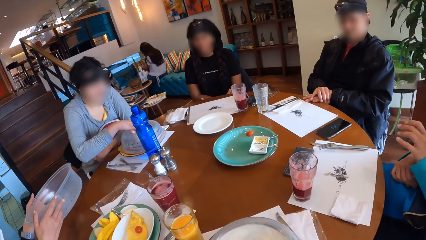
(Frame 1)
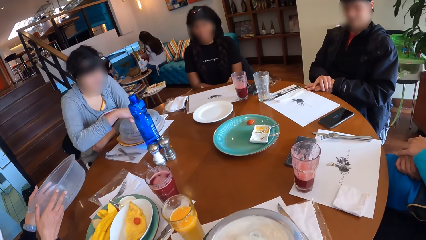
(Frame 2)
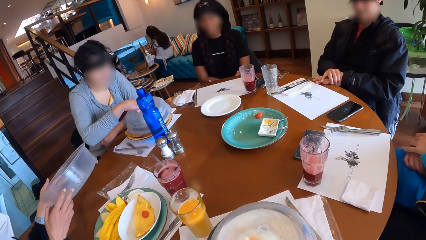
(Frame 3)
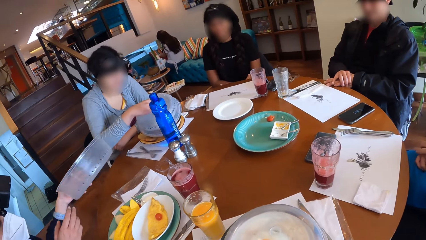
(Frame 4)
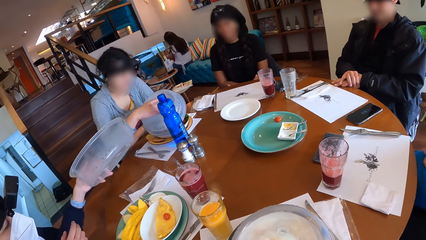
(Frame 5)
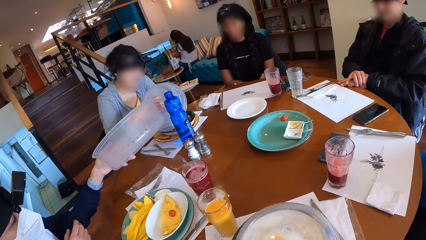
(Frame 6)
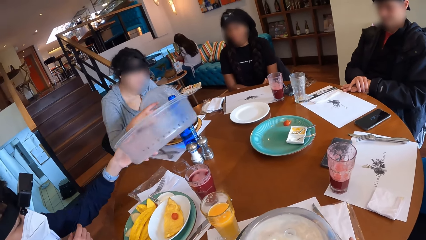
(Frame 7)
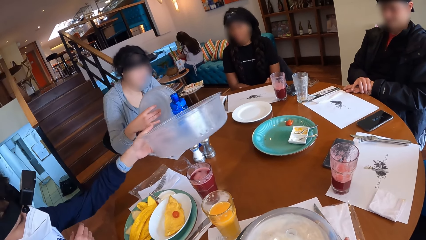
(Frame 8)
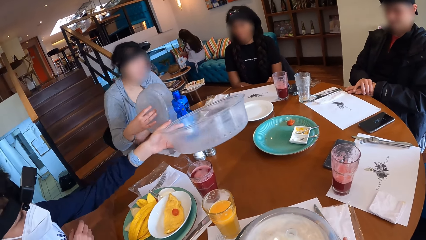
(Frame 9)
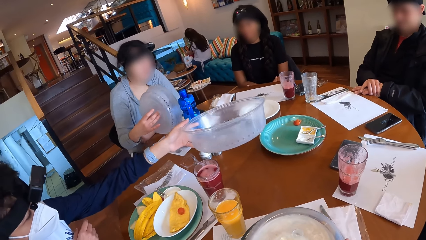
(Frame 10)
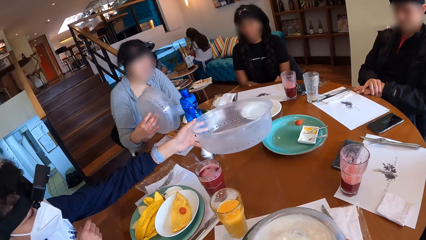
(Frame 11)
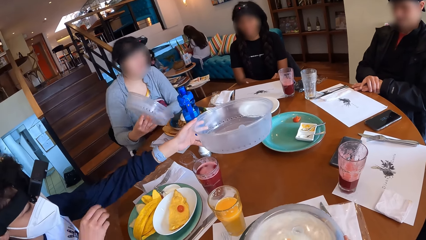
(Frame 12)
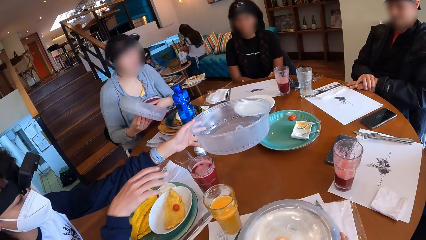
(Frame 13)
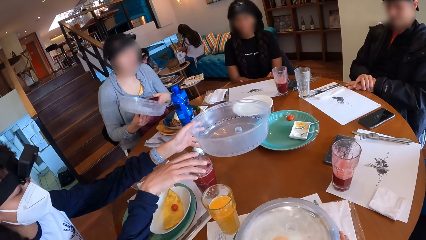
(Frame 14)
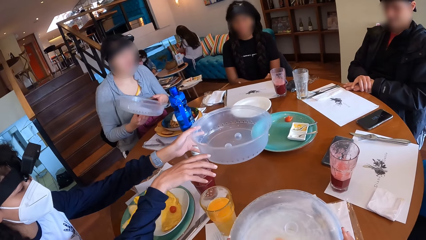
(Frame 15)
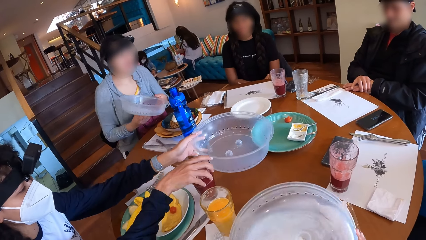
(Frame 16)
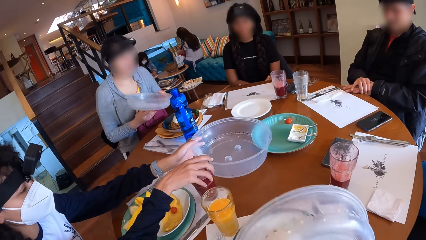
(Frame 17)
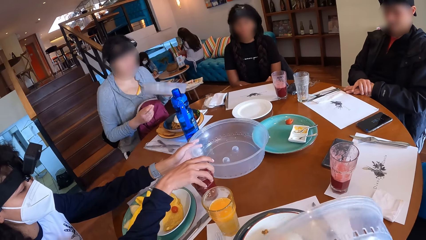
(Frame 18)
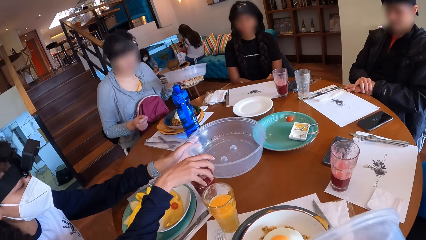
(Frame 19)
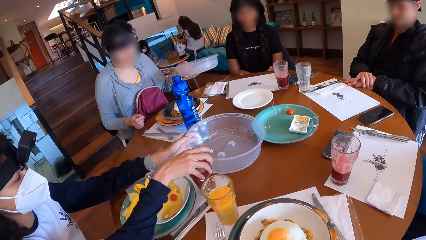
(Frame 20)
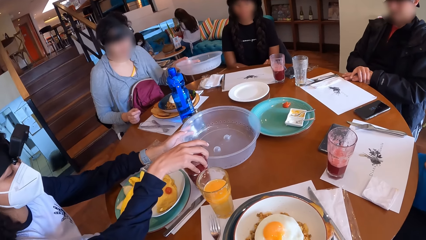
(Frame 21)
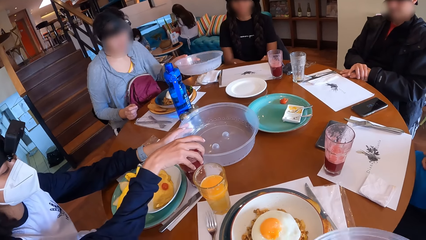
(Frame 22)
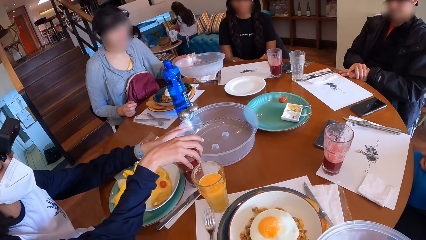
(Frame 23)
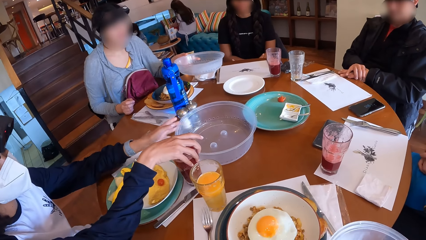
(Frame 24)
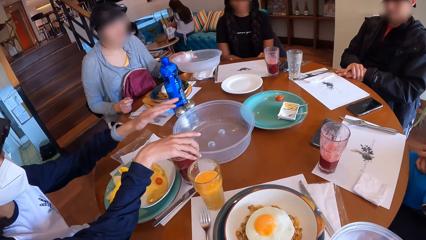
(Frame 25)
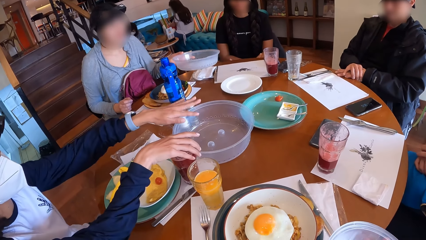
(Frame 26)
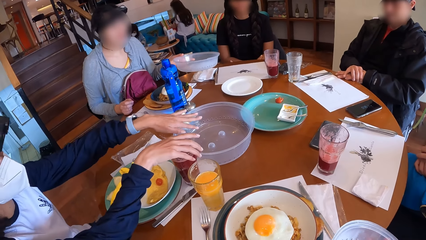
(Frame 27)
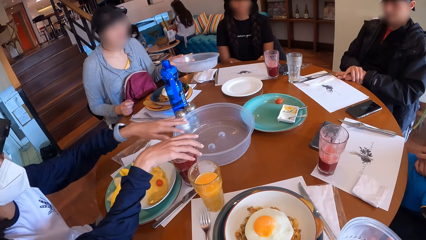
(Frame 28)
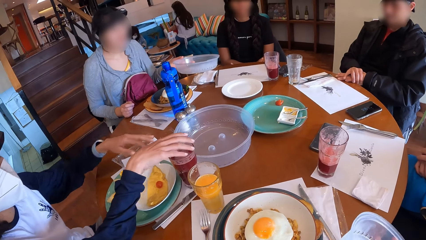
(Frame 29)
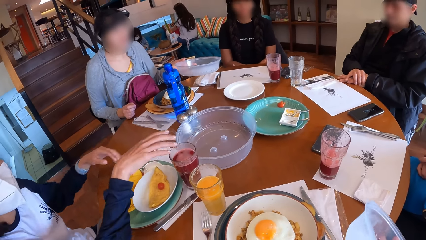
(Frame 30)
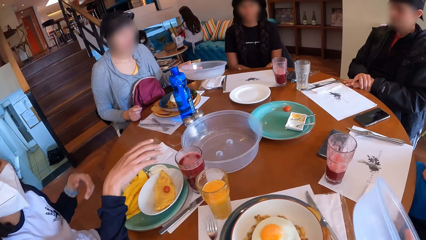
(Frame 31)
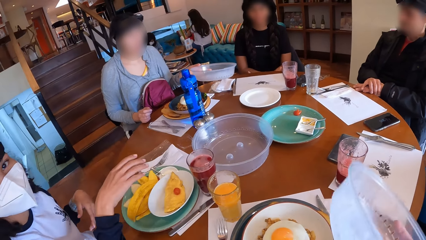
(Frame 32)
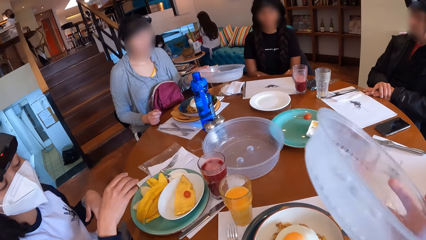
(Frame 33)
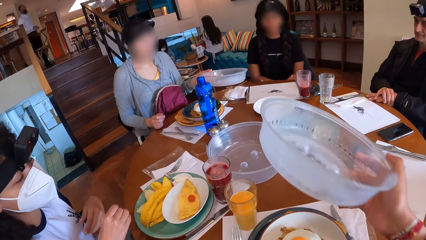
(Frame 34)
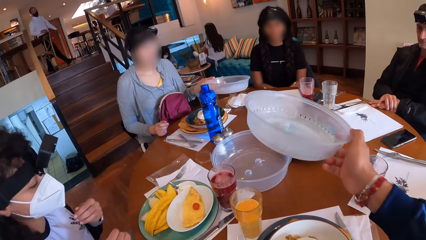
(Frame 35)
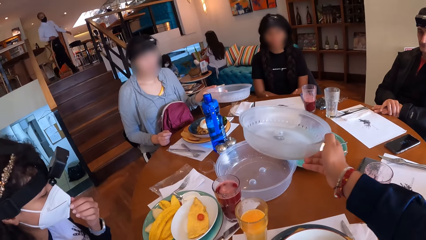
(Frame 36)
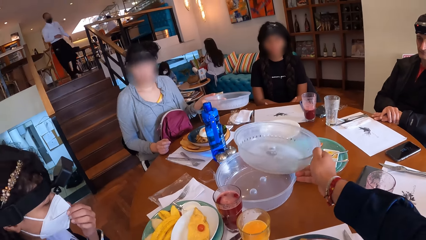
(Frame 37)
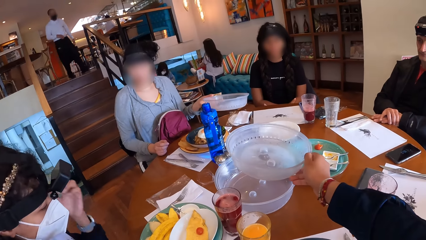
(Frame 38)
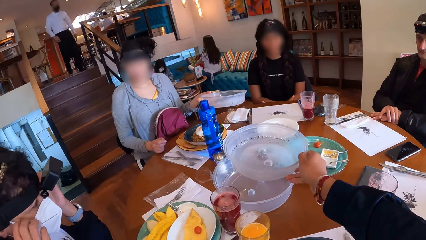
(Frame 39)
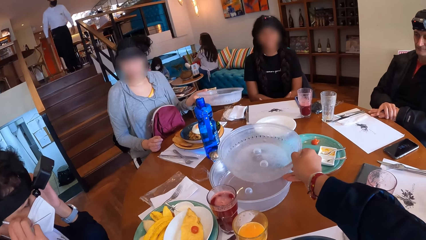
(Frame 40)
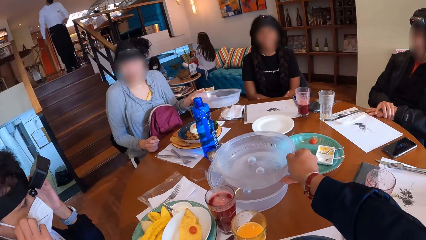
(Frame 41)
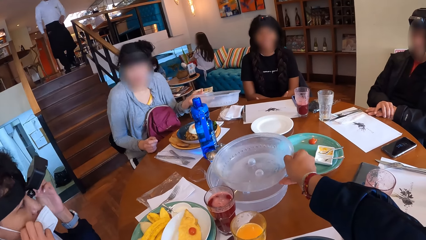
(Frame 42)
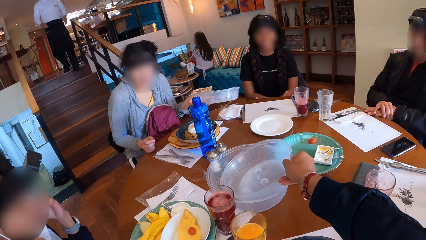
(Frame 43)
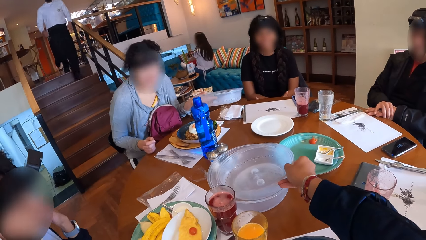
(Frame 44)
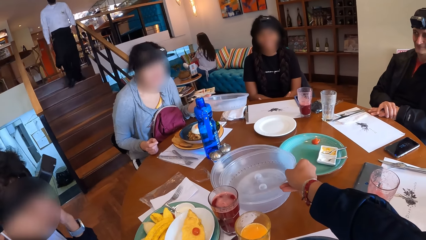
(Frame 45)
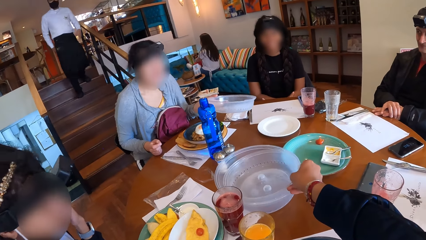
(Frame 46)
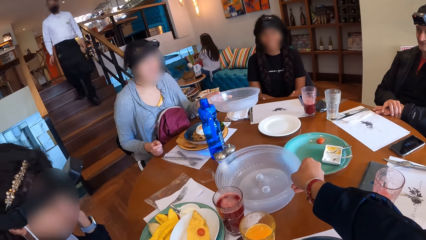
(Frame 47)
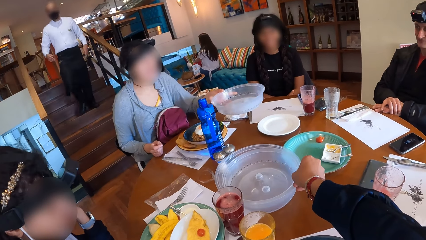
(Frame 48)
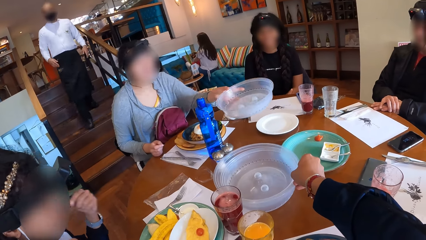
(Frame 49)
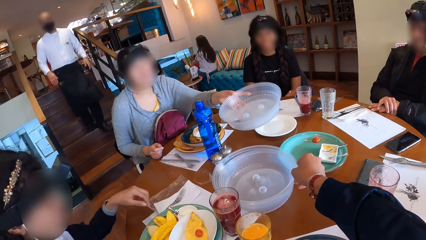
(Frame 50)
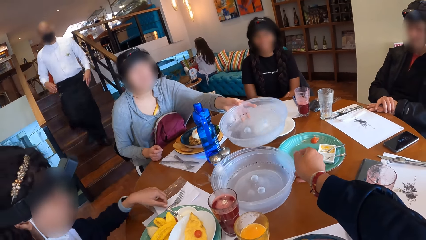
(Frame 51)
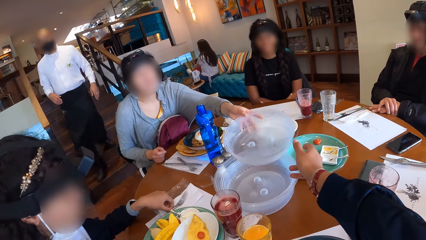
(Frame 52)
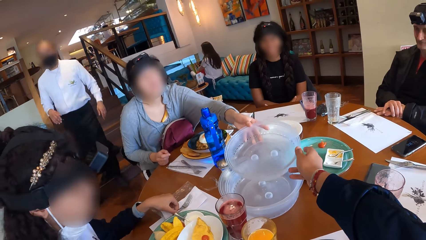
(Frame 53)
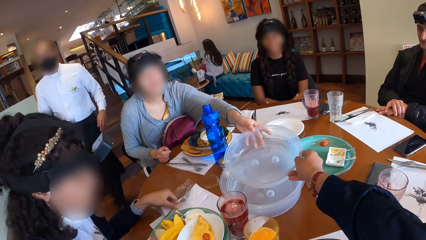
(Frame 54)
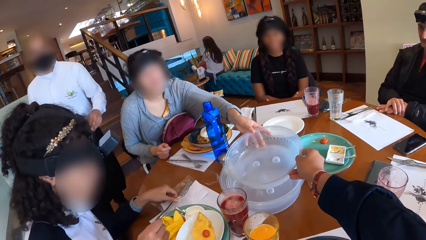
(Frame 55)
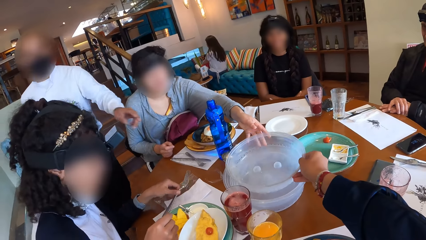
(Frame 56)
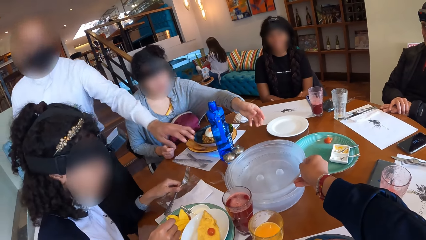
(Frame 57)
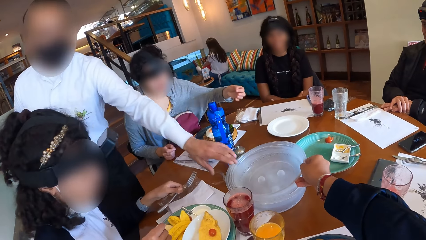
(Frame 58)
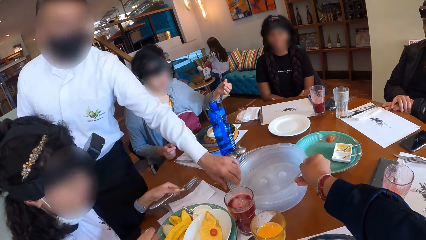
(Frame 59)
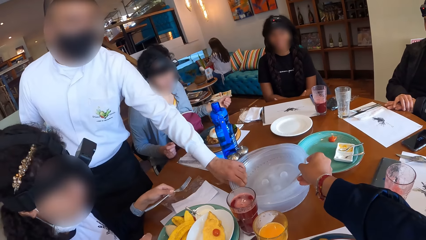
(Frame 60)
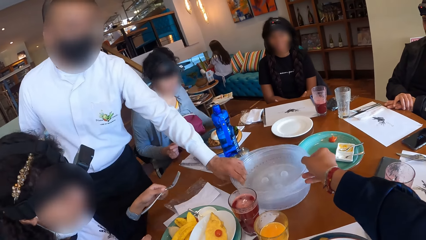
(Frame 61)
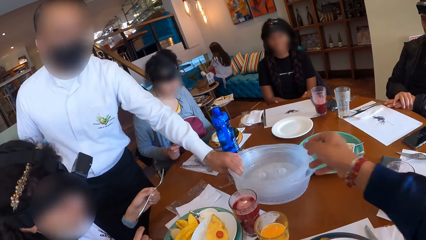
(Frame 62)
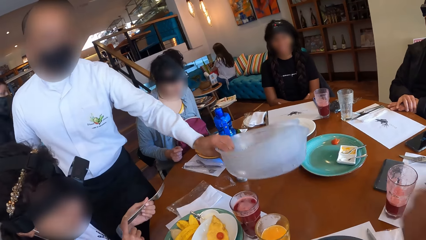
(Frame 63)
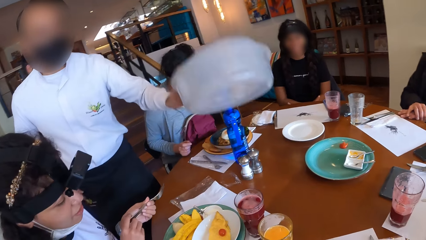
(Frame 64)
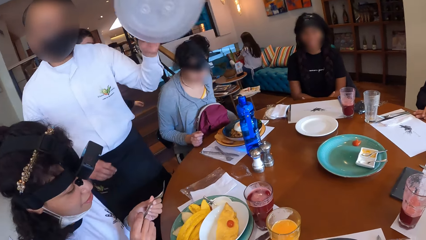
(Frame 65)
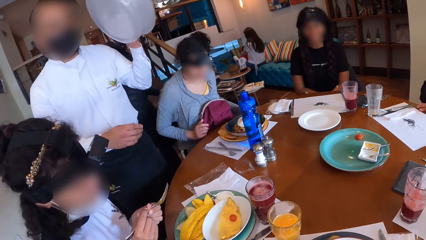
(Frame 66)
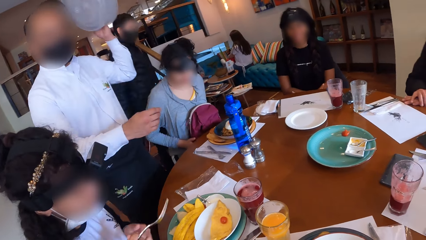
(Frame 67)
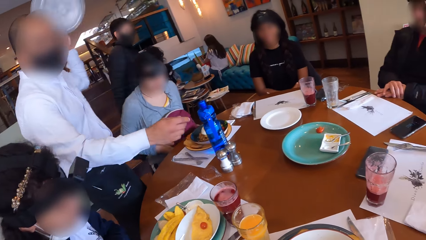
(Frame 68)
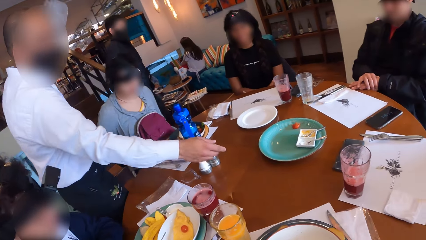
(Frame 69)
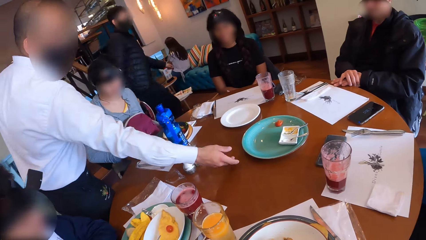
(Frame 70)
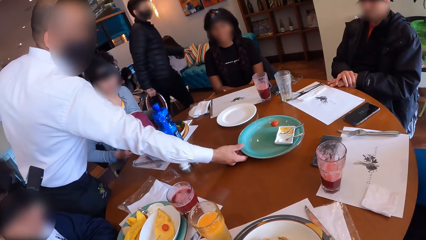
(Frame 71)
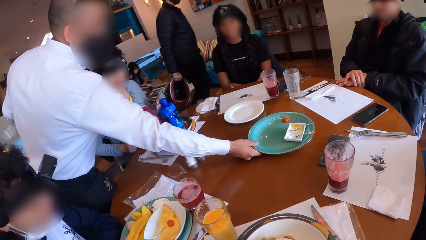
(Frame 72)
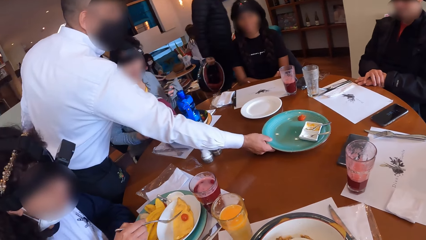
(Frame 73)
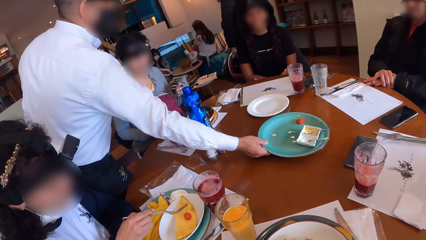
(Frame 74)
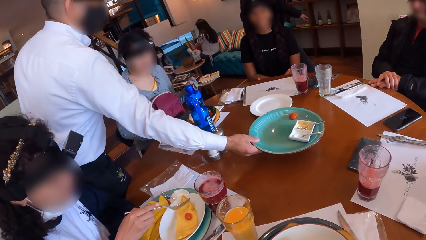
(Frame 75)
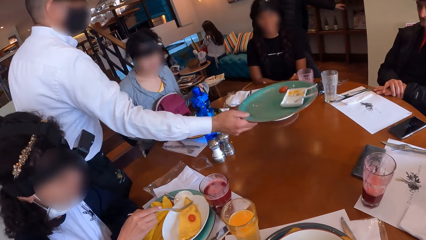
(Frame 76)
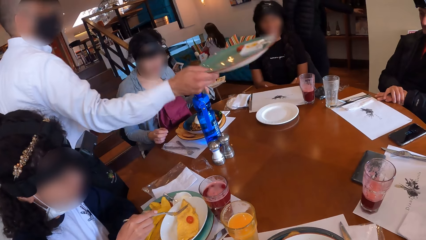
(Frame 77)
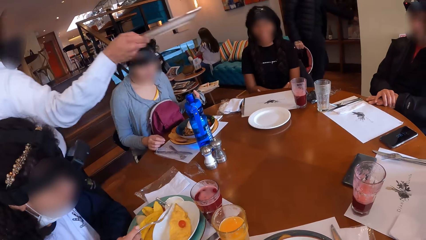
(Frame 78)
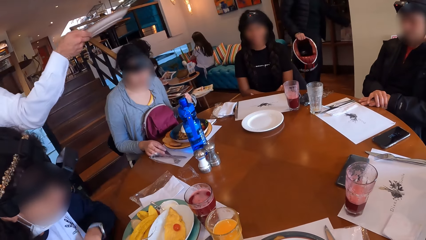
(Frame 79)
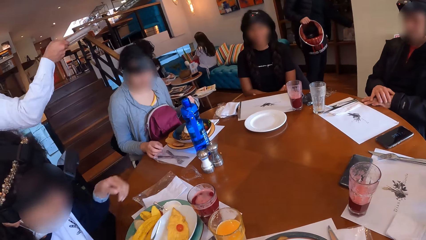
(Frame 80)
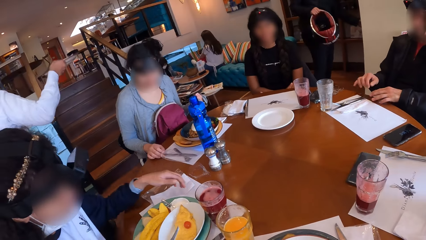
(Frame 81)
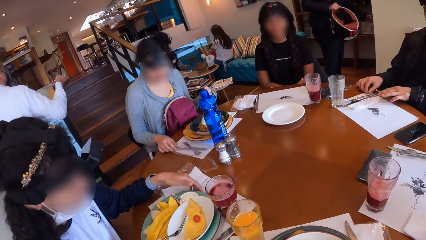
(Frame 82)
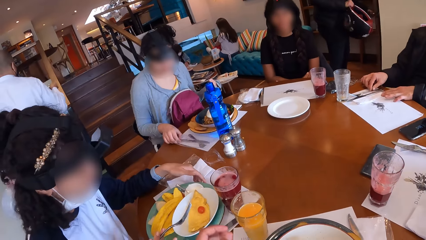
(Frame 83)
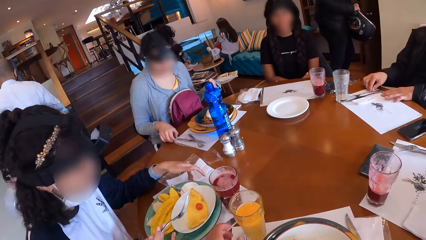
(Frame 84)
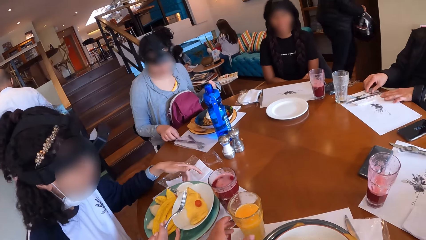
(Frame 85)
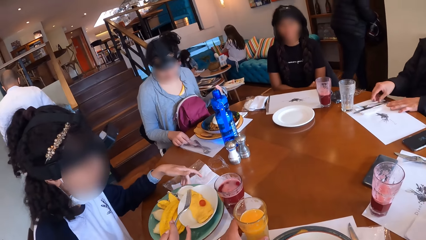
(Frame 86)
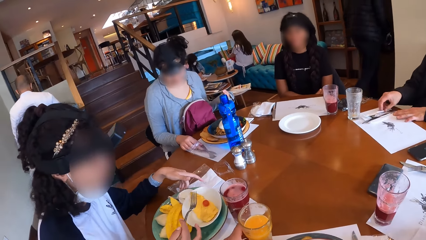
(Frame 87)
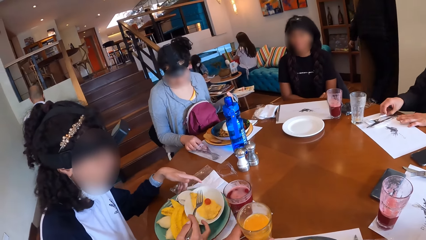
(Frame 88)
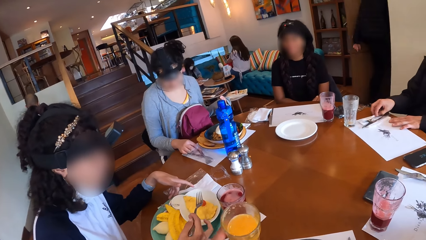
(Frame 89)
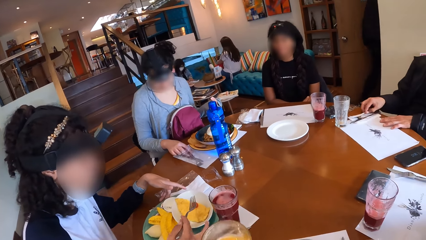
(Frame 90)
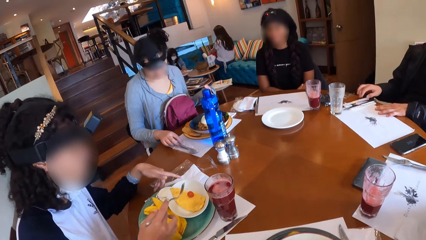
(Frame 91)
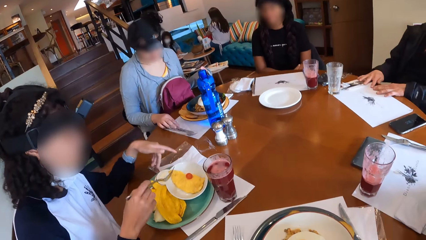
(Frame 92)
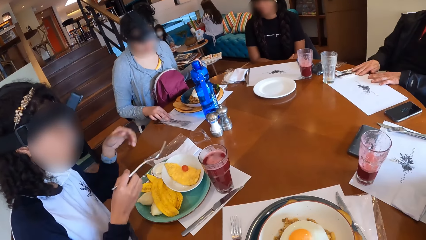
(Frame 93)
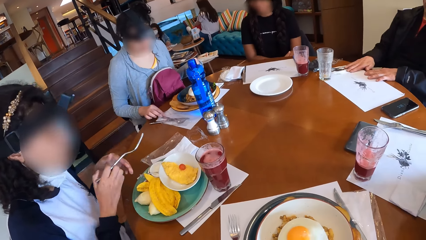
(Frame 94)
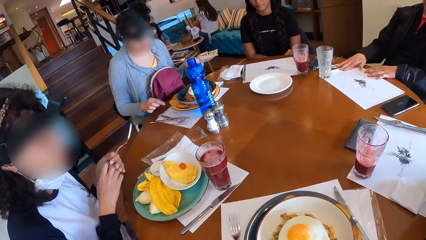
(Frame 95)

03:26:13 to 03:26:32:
A woman opens the cover of the plate of food with her right hand. The camera wearer opens the cover of the plate of food with both hands. A person passes the bucket. Another woman touches a cup on the table with her right hand. The first woman passes the cover of the plate of food to her left hand from her right hand. The other woman drops the cover of the plate of food on the table with her right hand. The camera wearer moves the bucket. The other woman removes a nose mask on her face with both hands. The camera wearer drops the cover of the plate of food on the table with his right hand. The other woman picks up a fork on the table with her left hand. The camera wearer collects the cover of the plate of food from the first woman with his right hand. A waiter picks the cover of the plate of food from the camera wearer with his left hand. The other woman passes the fork to her right hand from her left hand. The waiter picks up a plate on the table with his right hand. The other woman adjusts the plate of food on the table with both hands. The camera wearer picks up the cup from the table with his left hand.
